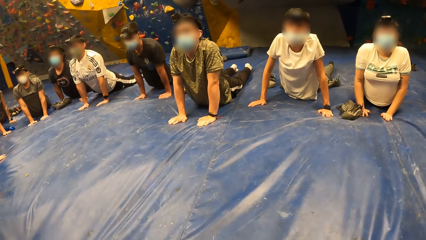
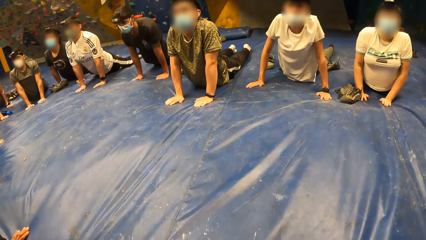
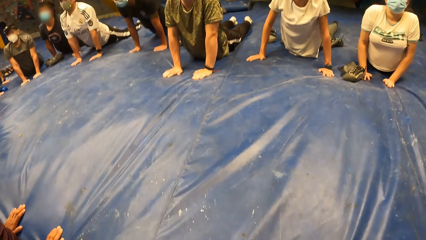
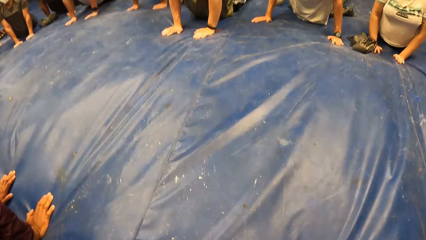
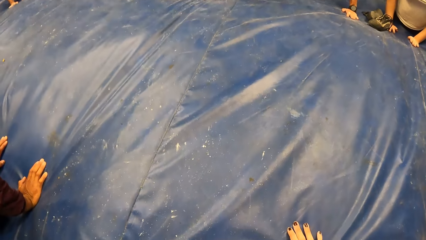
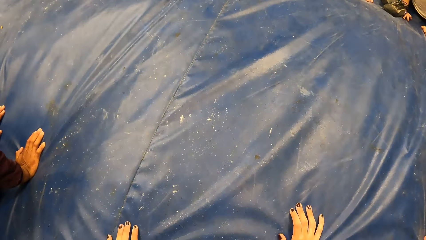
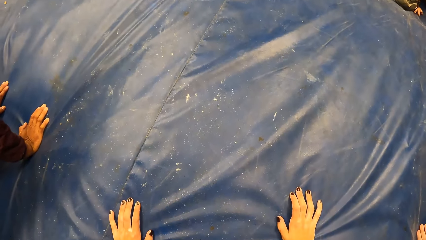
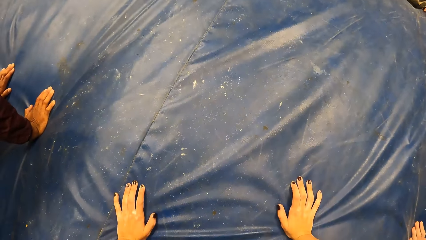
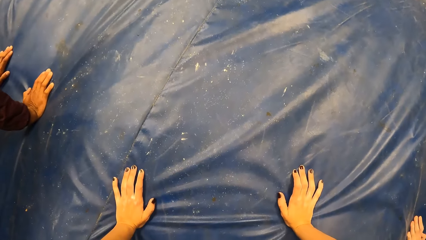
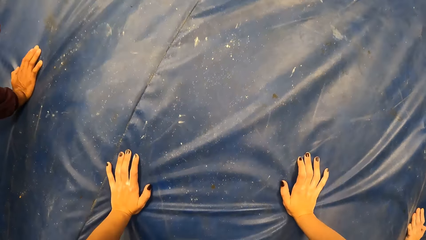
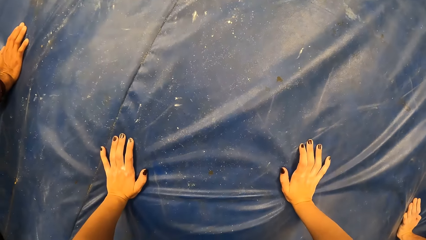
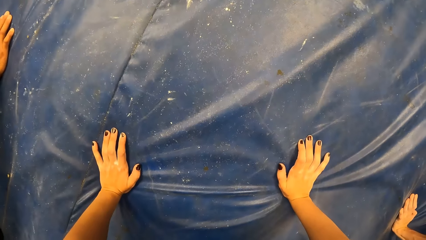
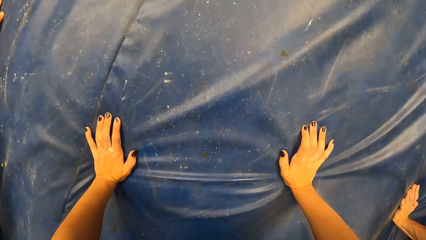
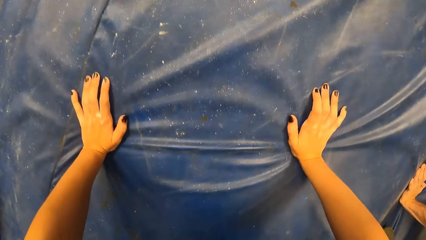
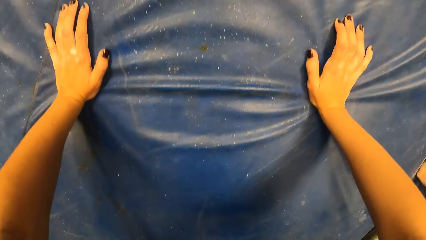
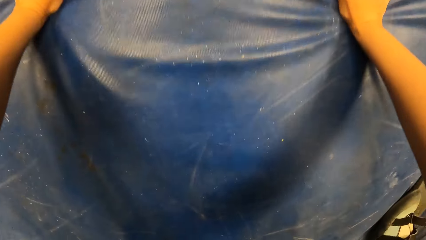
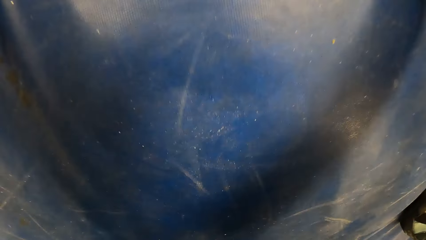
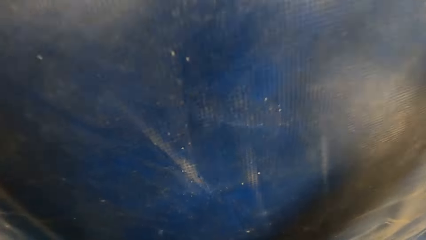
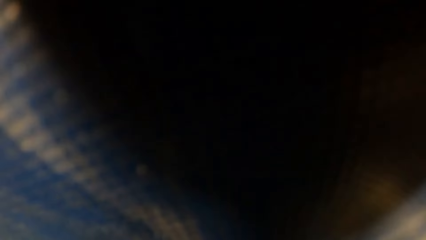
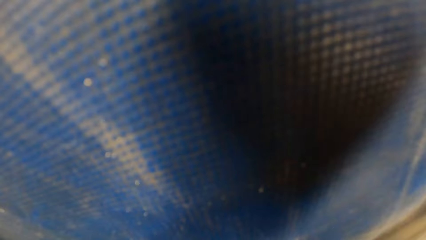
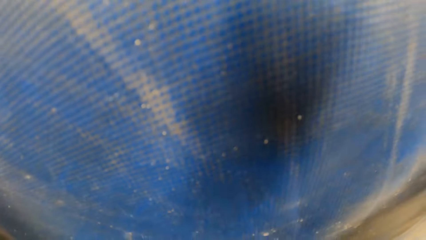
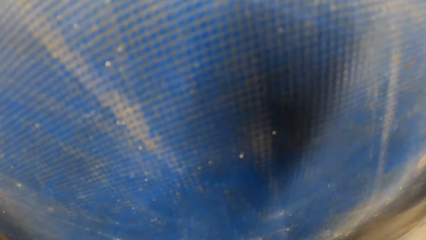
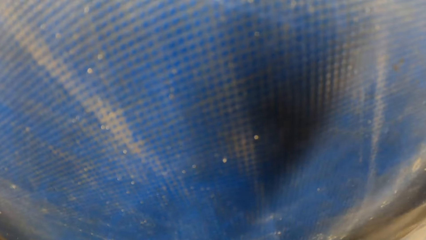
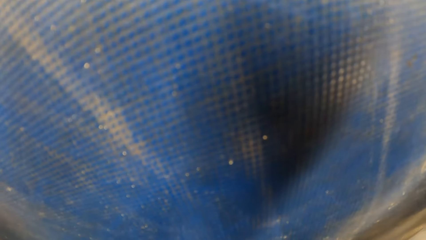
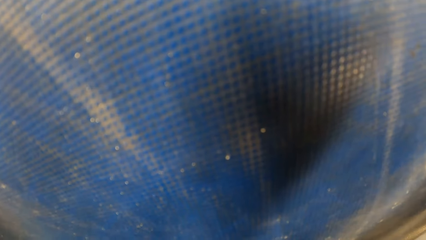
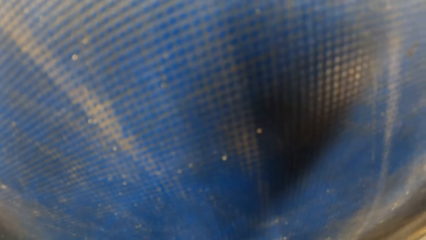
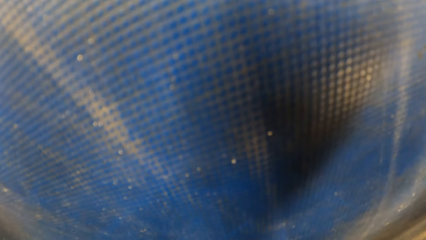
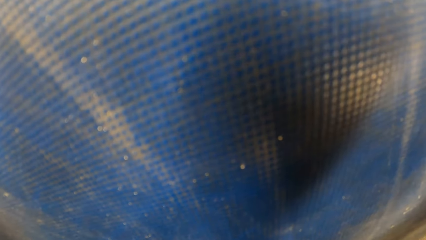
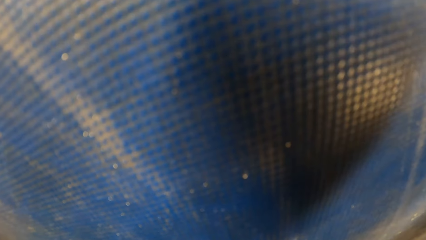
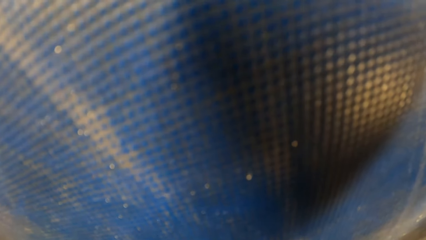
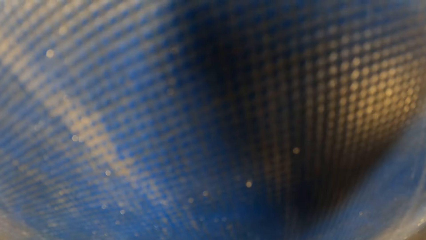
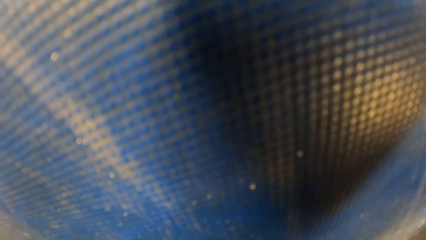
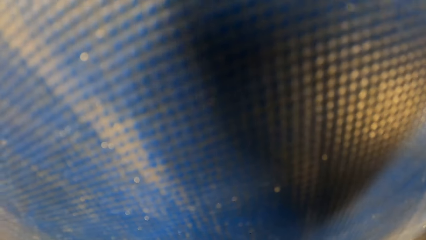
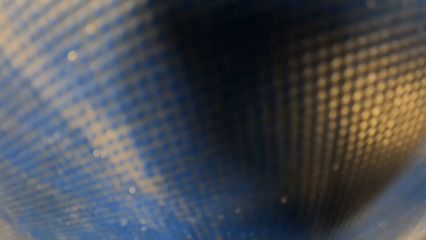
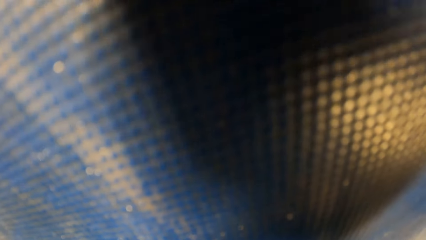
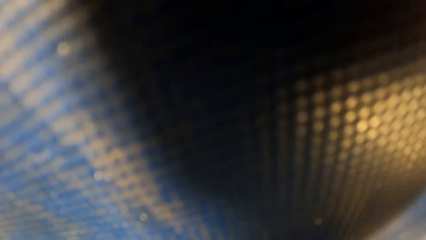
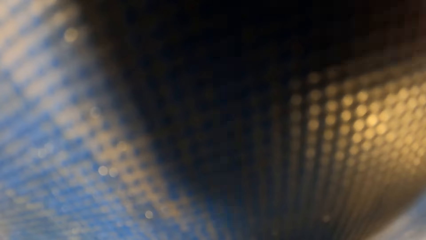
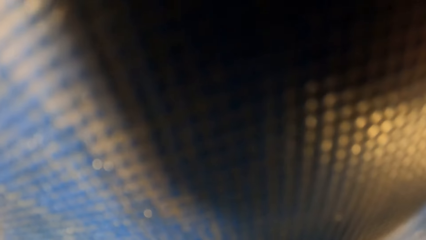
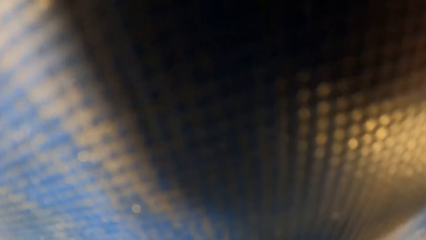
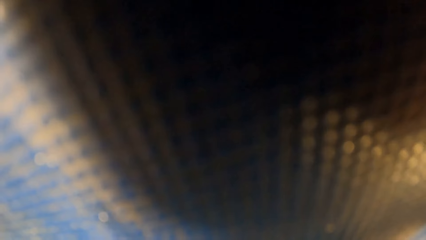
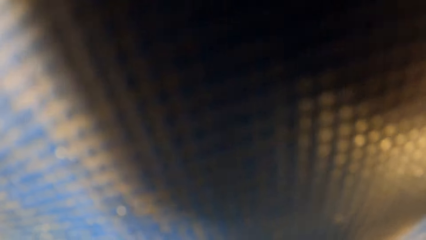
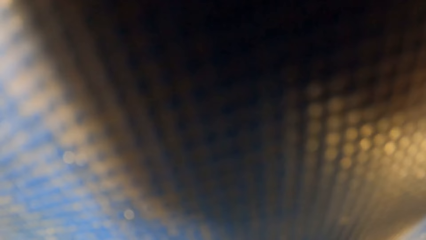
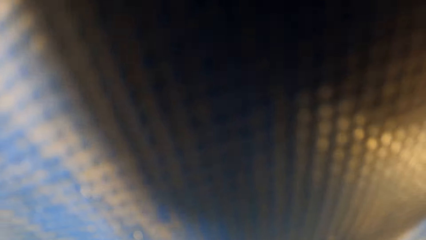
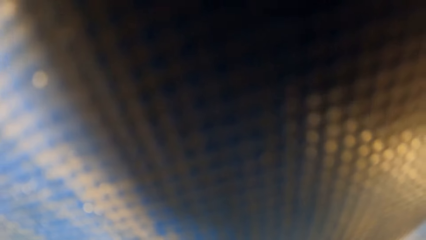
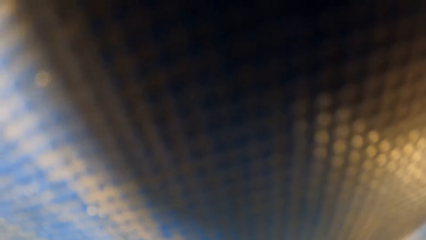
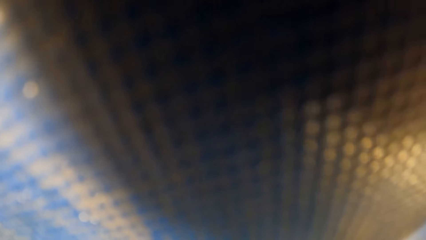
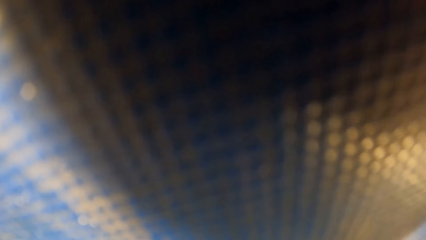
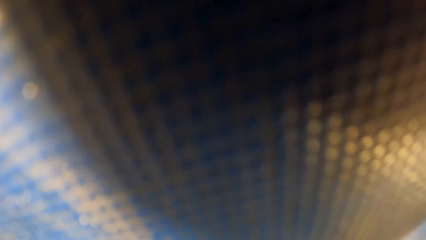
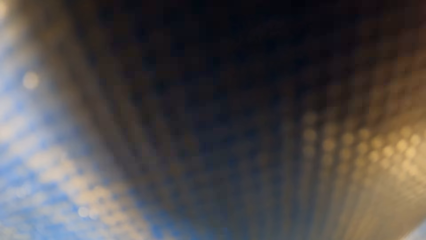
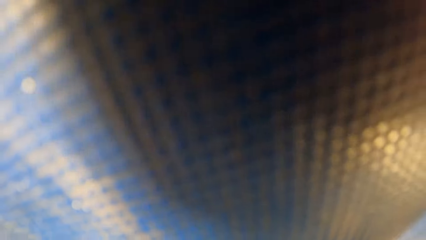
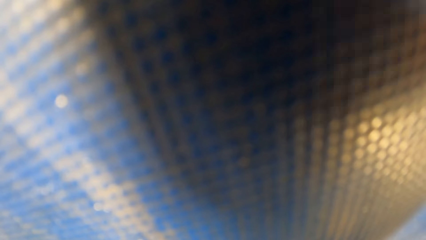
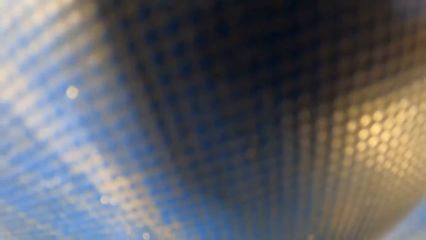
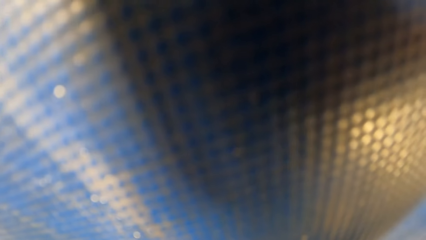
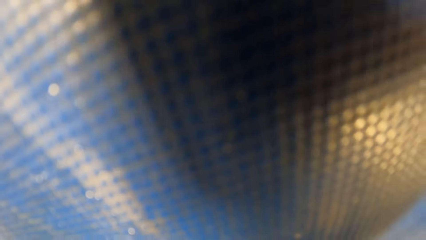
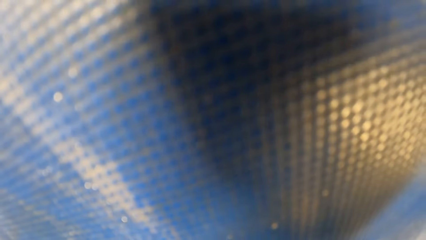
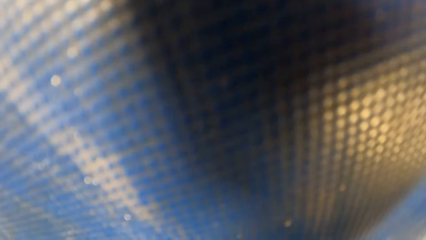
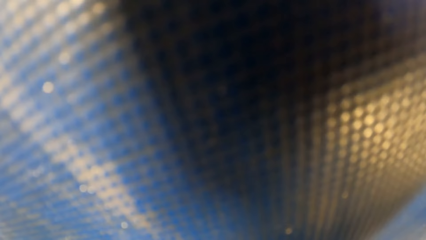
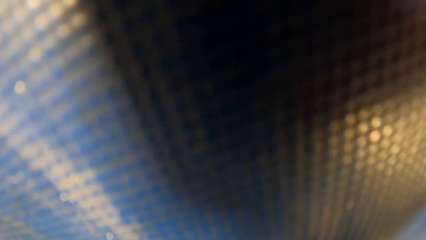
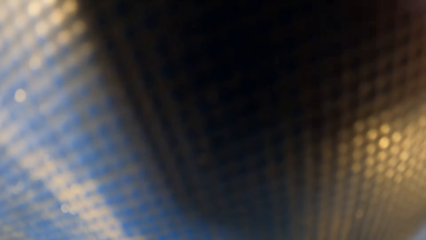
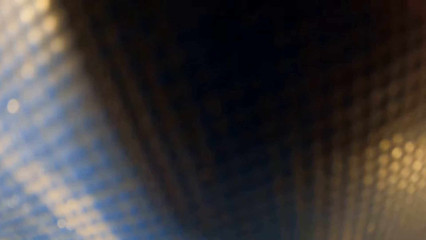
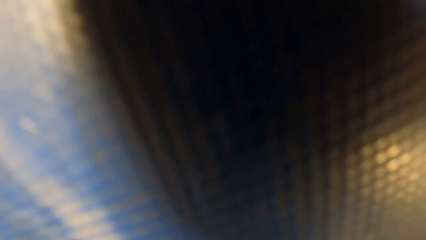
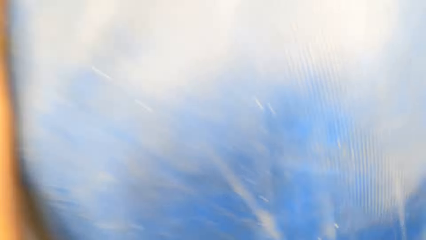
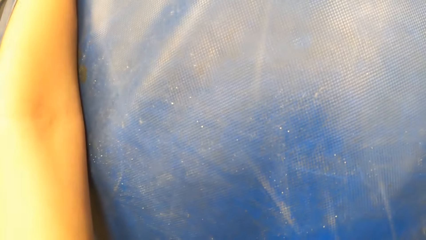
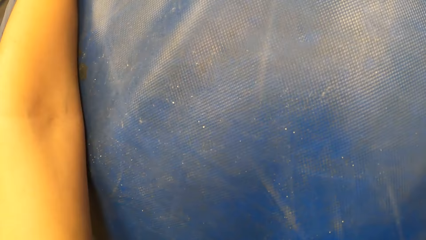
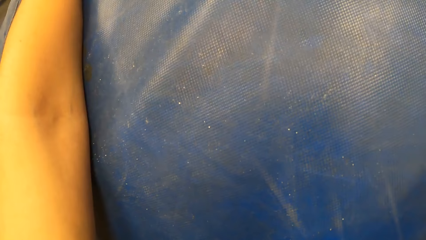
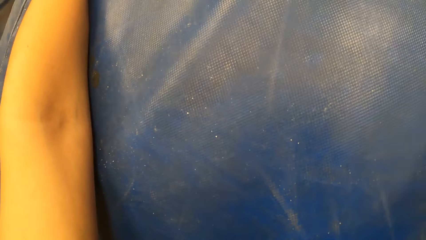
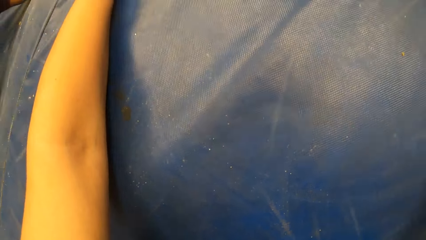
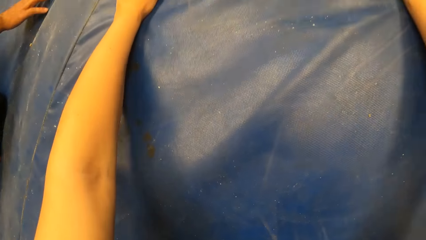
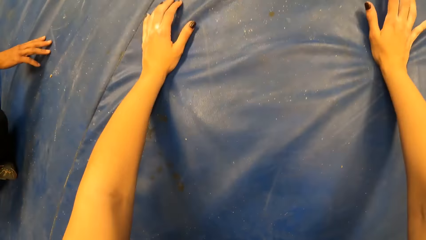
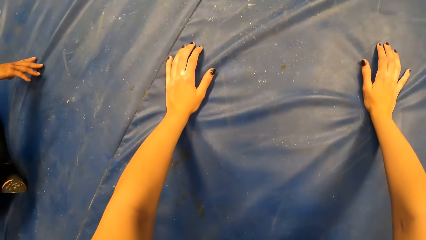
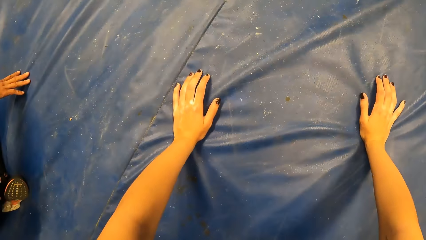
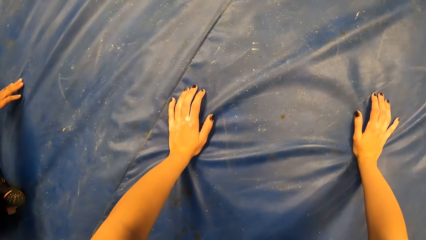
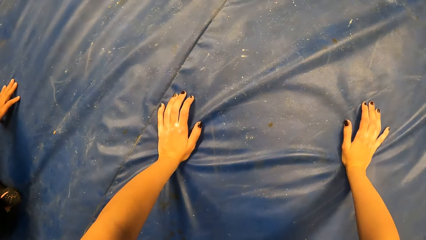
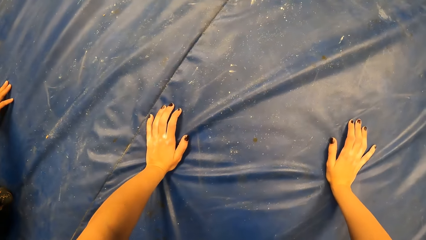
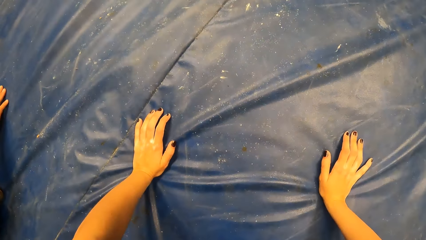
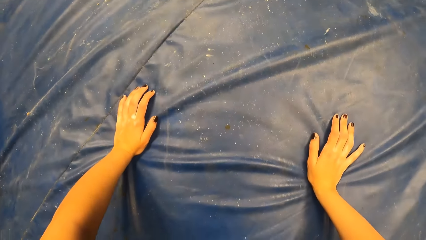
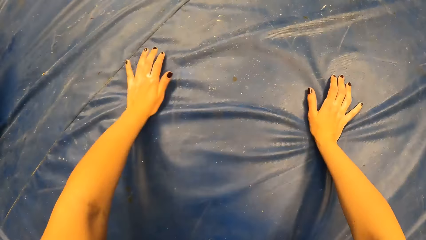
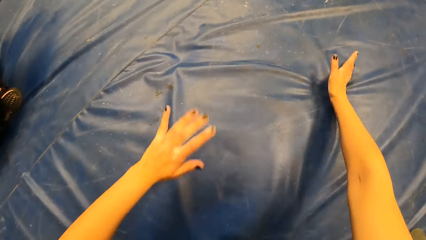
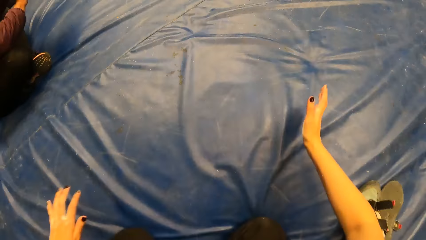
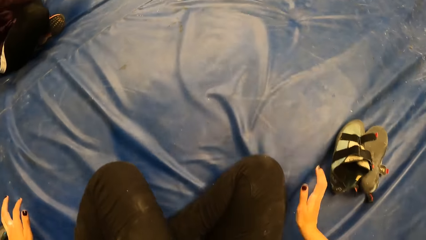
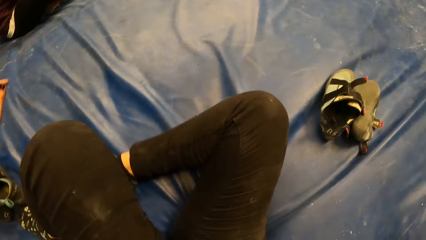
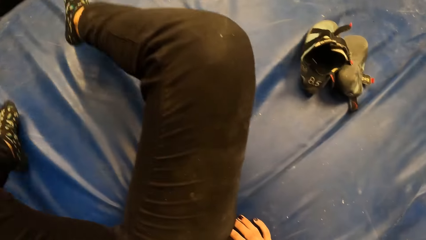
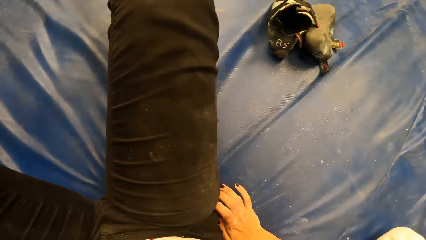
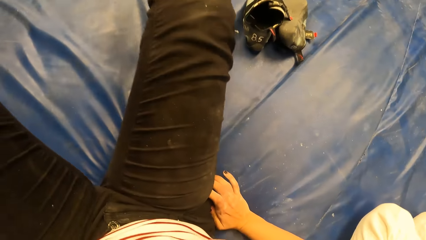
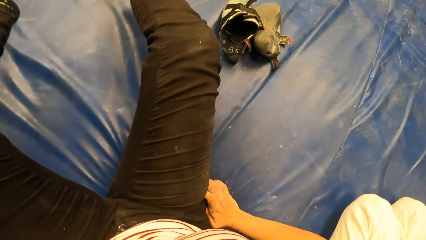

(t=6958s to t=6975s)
The camera wearer lowers her head to the floor.
